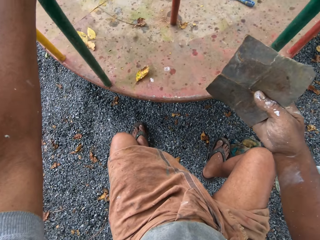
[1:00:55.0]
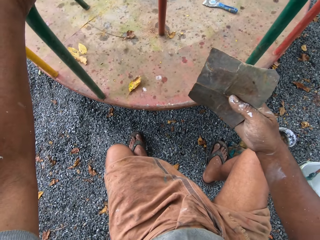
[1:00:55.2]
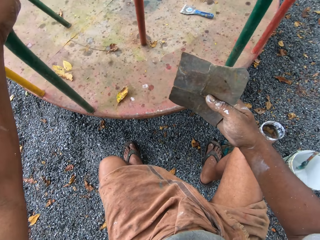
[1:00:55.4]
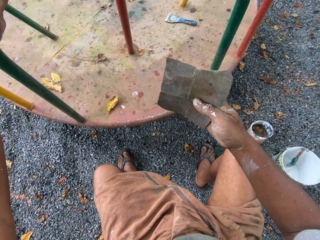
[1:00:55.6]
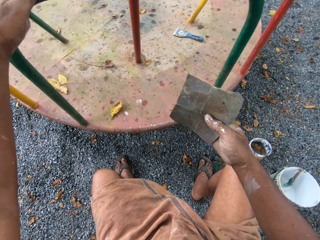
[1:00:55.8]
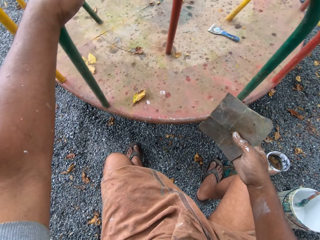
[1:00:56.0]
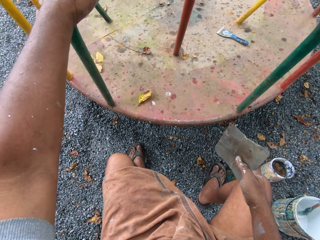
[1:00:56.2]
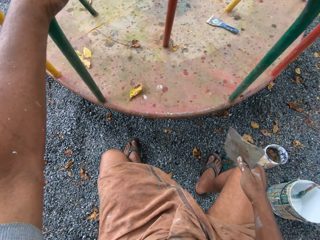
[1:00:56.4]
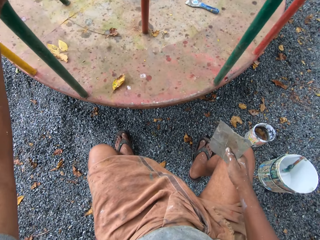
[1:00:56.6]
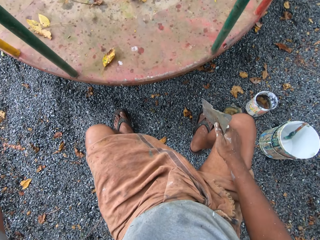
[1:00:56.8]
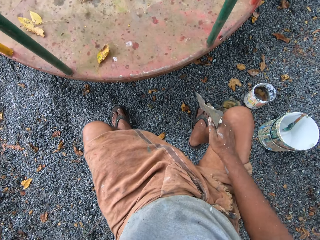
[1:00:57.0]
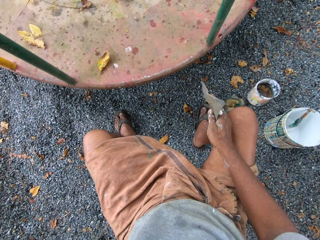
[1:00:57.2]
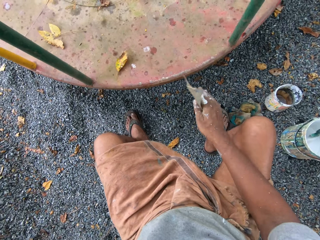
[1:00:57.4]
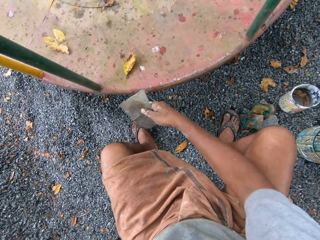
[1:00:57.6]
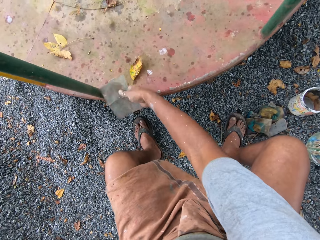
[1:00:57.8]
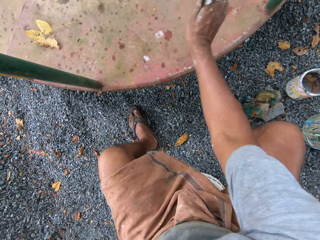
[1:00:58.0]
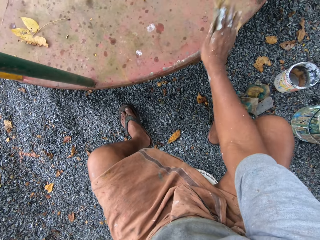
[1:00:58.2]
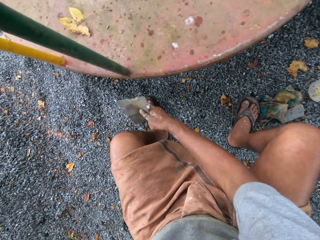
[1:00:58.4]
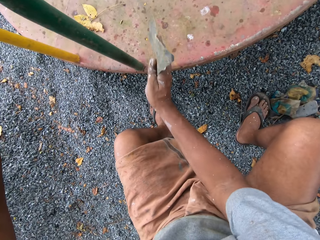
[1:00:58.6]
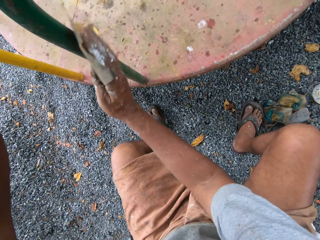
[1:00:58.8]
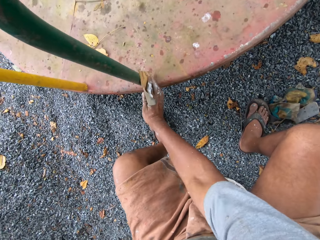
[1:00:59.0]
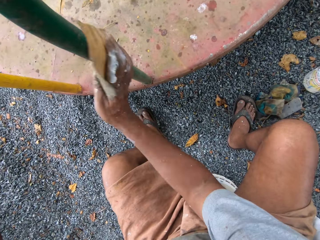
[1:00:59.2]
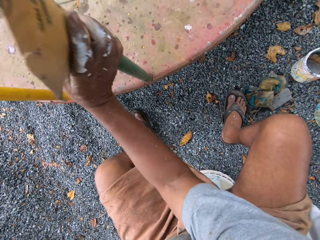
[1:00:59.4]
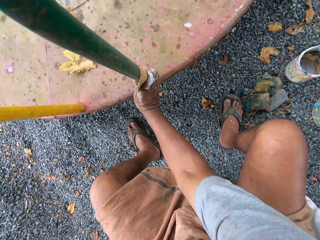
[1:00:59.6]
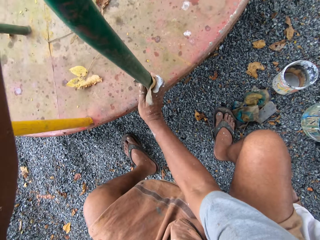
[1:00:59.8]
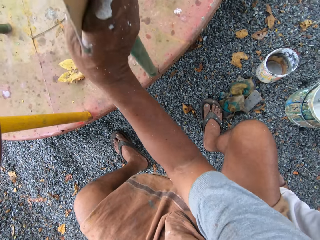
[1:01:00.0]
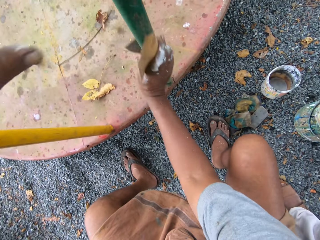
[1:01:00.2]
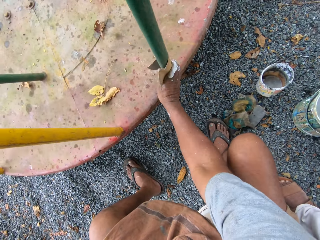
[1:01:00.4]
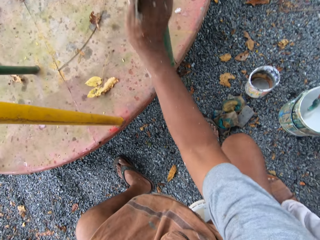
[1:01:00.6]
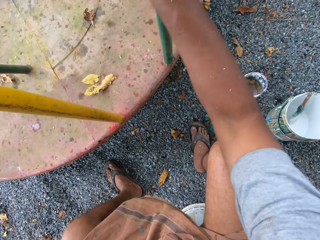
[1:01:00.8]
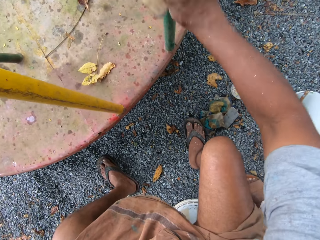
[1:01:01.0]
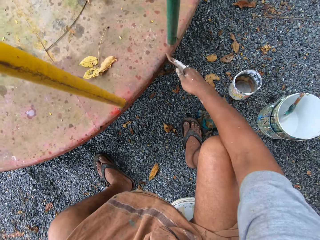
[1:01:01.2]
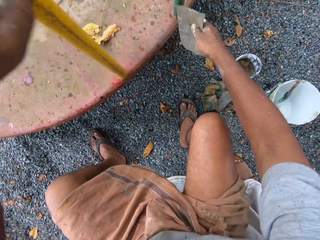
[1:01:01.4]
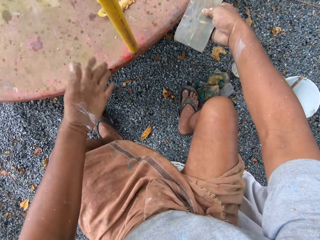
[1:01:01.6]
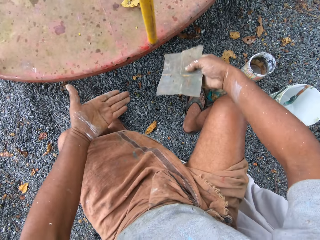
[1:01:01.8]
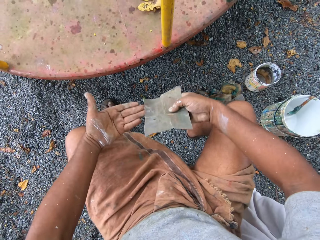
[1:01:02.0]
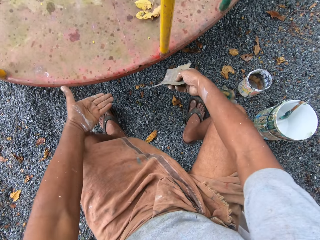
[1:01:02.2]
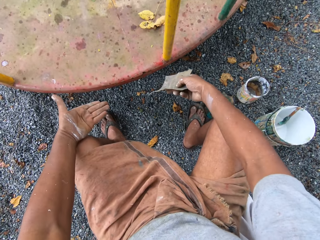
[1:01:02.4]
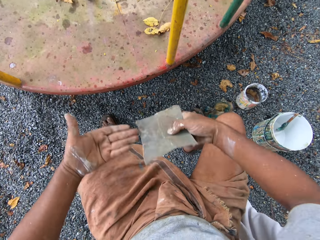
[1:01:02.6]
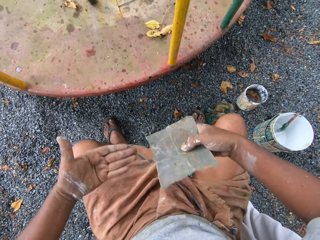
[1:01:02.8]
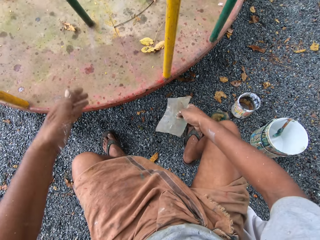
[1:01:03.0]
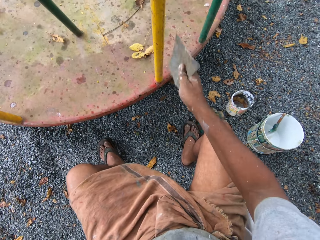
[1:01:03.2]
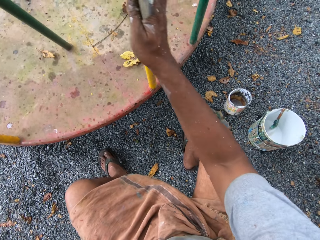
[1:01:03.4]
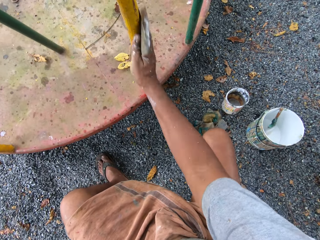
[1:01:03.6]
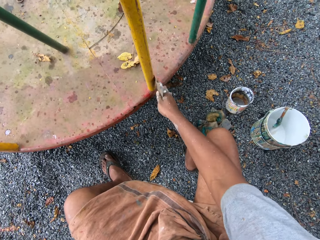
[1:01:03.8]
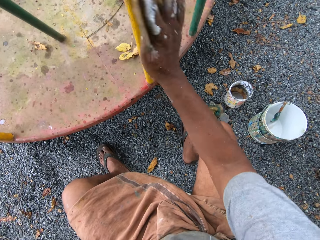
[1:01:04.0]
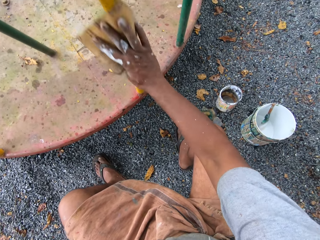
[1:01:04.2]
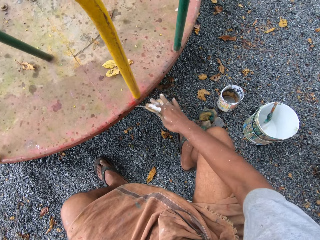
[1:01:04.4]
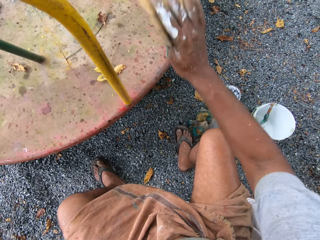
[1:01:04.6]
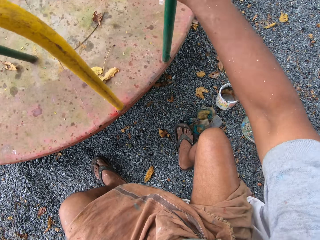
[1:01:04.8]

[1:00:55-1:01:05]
The camera wearer blows away something in the round swing. They smoothen the round swing.

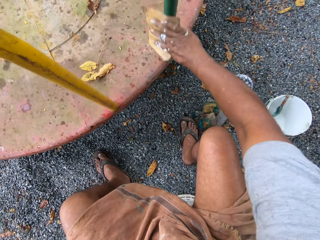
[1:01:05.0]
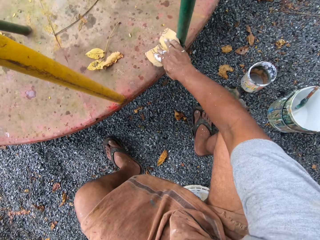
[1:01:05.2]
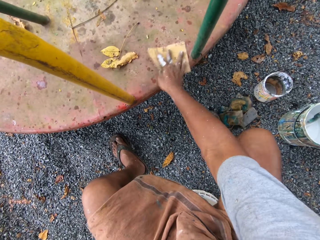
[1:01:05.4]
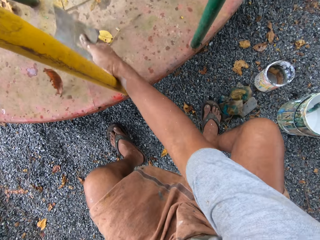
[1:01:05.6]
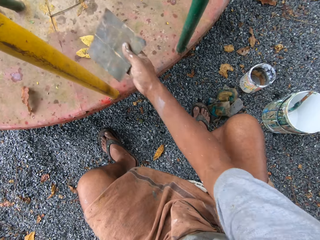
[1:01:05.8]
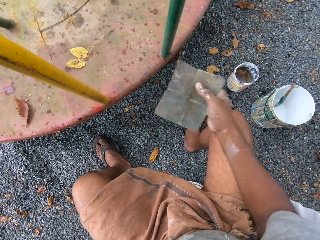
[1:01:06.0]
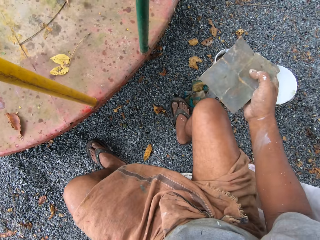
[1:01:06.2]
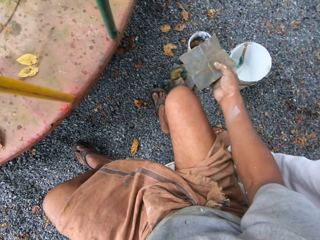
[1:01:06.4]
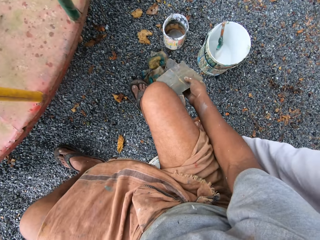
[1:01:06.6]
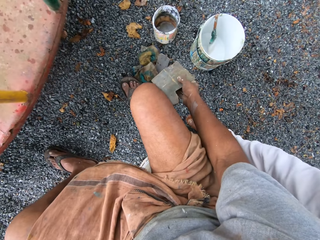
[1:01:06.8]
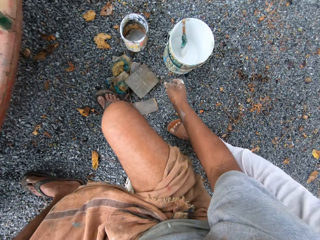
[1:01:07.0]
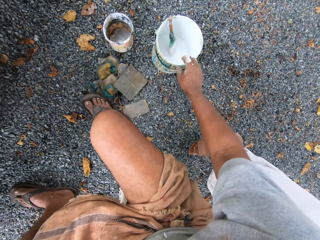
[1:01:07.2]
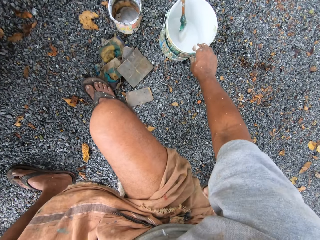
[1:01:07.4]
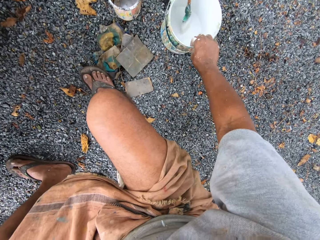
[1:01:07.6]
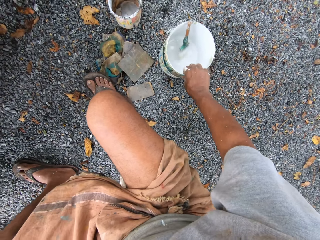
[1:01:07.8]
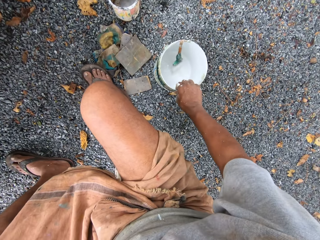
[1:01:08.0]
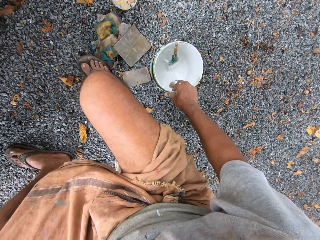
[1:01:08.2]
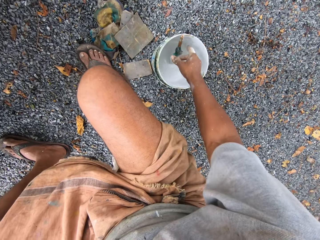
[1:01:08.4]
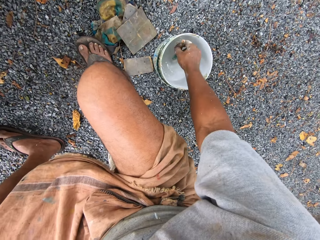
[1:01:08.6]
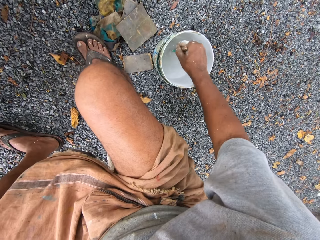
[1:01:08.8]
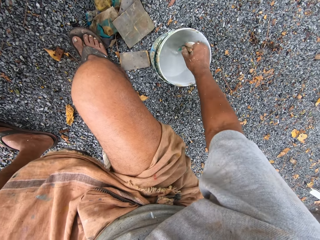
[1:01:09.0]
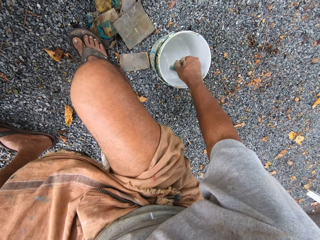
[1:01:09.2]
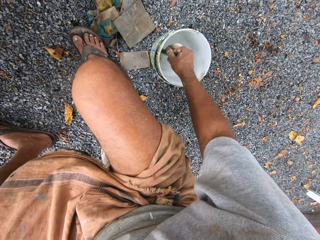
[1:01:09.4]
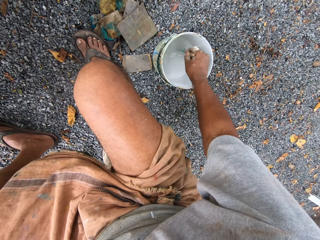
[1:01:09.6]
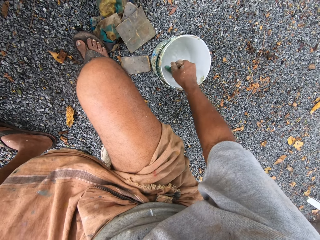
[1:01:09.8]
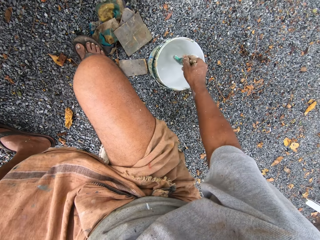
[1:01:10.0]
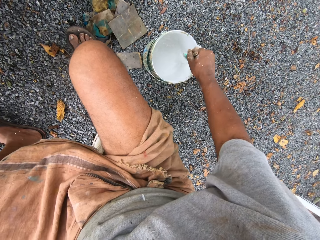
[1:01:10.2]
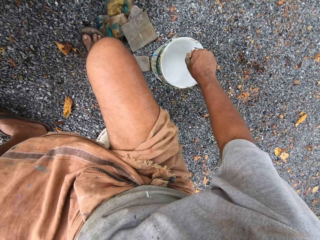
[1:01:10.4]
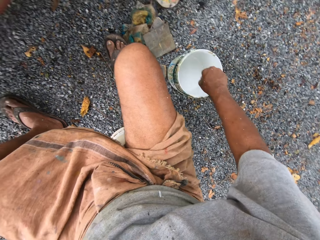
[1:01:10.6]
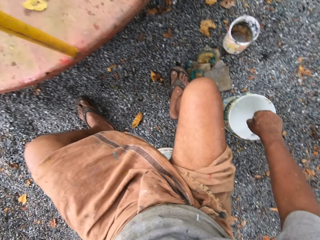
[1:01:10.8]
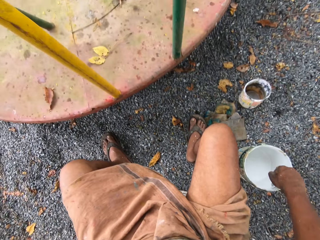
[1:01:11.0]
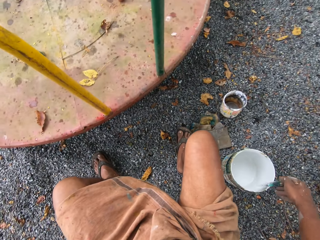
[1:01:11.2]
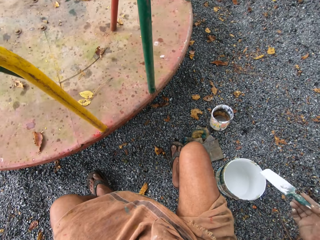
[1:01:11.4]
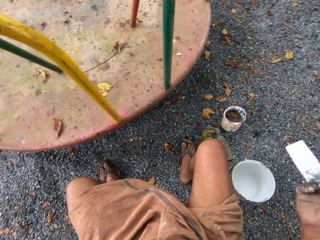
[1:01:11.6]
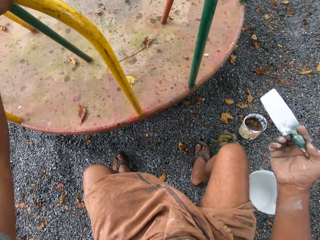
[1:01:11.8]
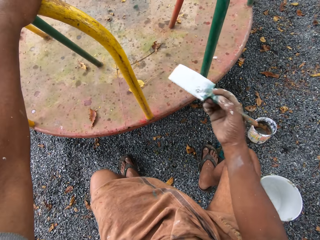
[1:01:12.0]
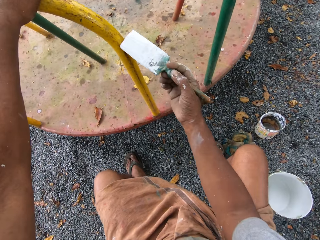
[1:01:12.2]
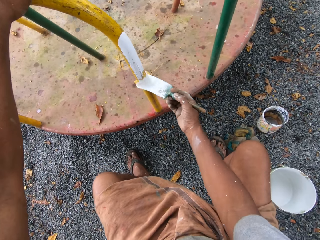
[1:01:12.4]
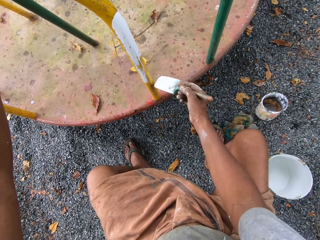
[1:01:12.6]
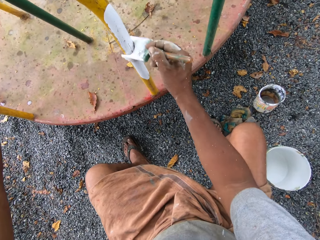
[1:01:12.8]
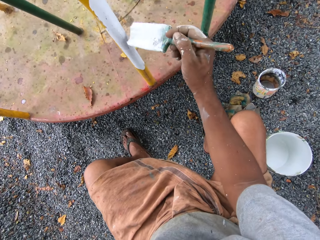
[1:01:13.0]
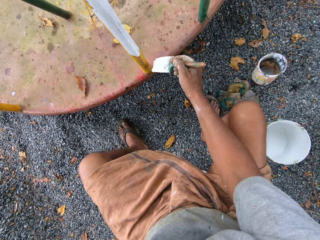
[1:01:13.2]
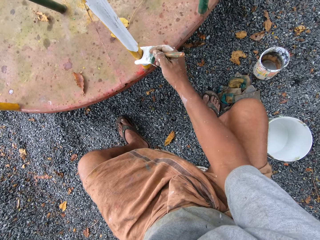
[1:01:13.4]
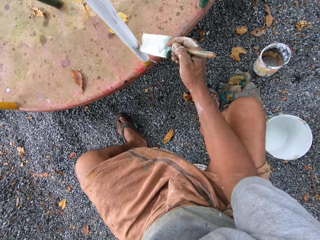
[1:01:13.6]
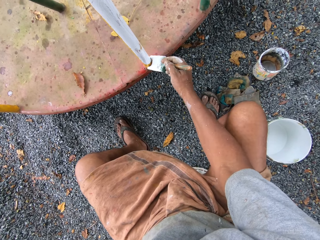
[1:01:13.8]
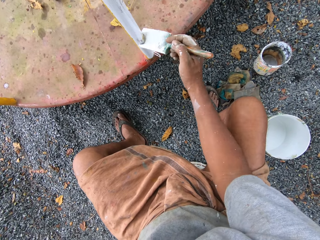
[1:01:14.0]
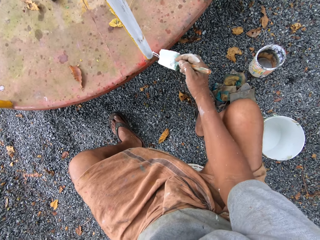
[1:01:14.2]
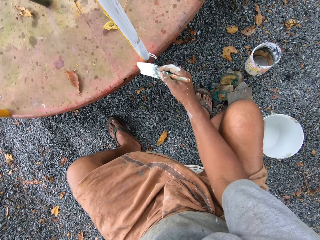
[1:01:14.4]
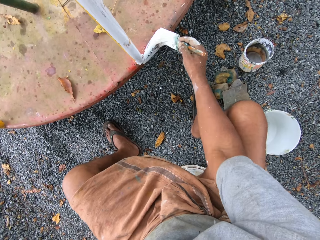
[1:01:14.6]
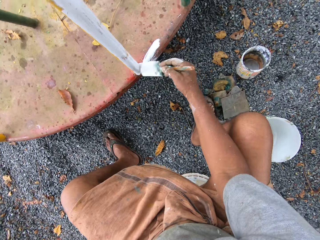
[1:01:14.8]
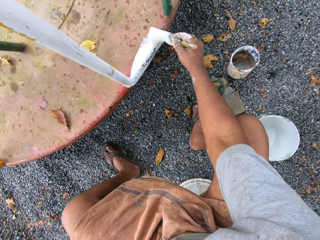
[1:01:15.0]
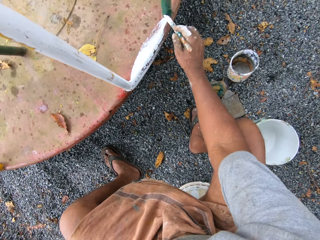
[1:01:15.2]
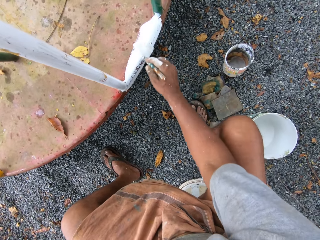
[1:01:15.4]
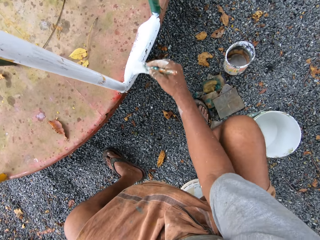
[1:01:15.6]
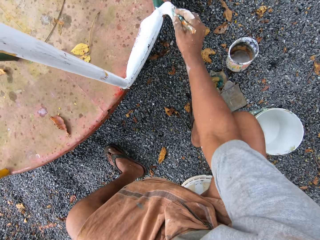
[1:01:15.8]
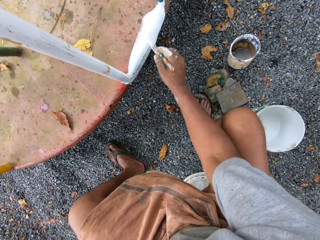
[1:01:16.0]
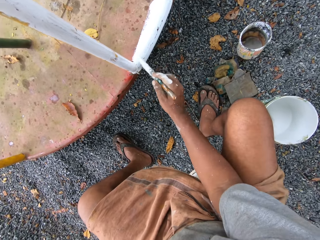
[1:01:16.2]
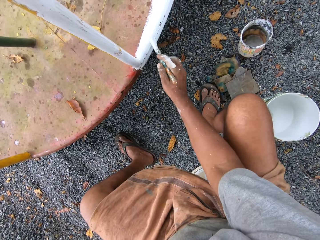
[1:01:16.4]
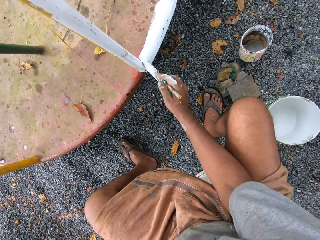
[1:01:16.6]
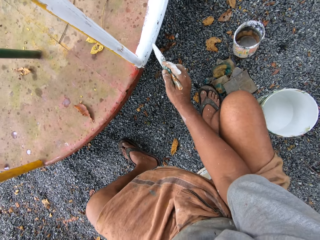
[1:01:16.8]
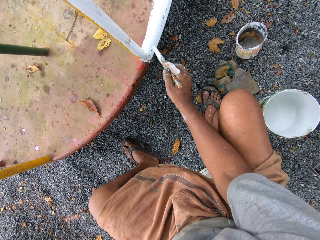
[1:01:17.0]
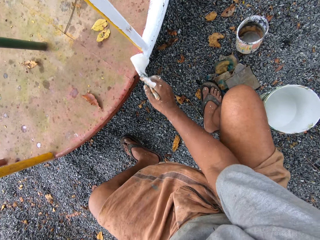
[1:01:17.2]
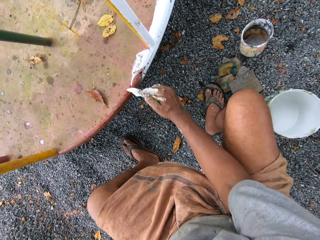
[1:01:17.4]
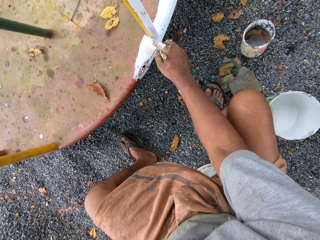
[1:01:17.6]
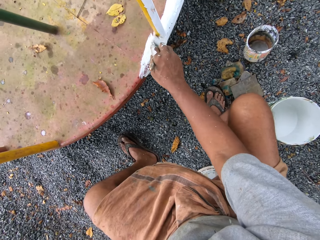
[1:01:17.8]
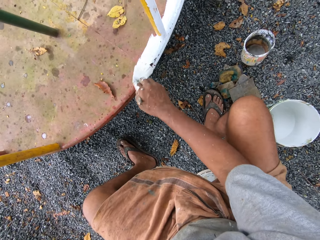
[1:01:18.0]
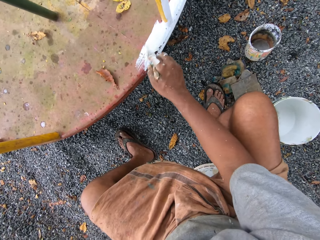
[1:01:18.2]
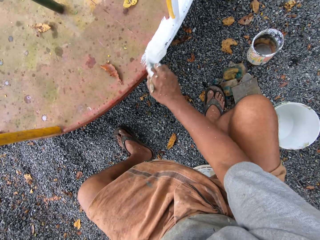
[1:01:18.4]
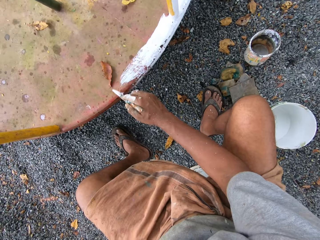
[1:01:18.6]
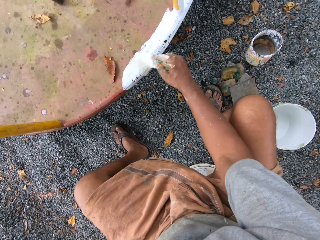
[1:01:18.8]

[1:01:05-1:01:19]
The camera wearer smoothens a round swing or roundabout. He drops sandpaper on the ground. He moves a paint can or paint tin on the ground with his right hand. He picks up a paintbrush from the paint can with his right hand. He stirs paint in the paint can. He picks up the paintbrush from the paint can. He paints the roundabout with the paintbrush.
